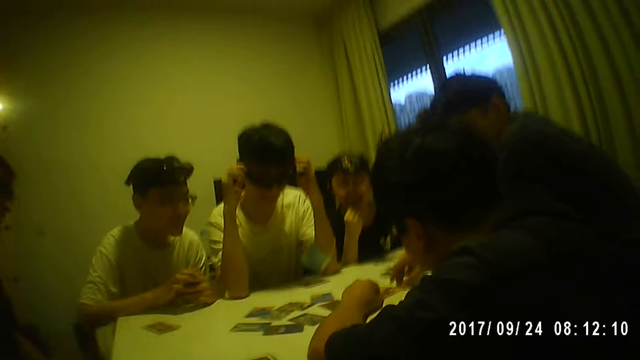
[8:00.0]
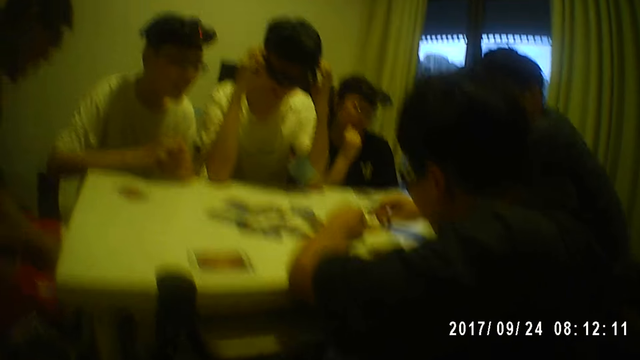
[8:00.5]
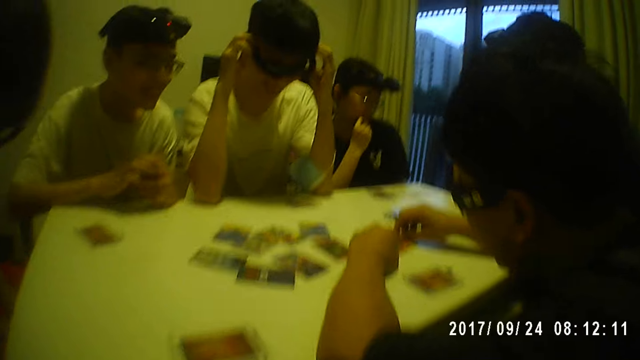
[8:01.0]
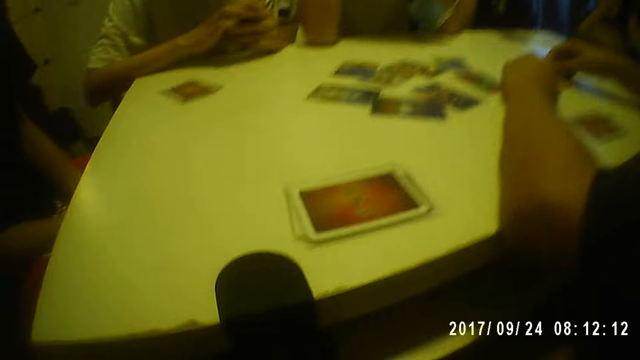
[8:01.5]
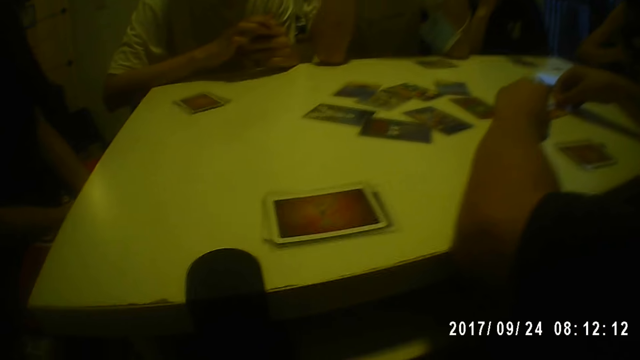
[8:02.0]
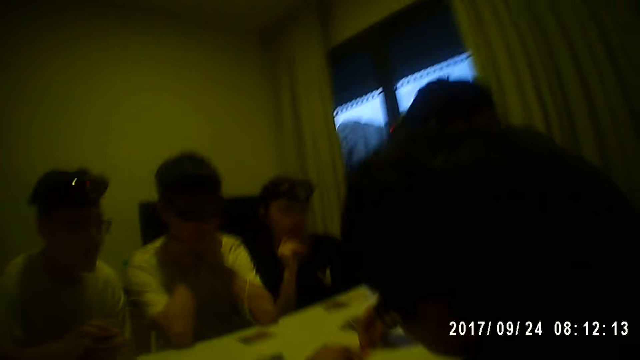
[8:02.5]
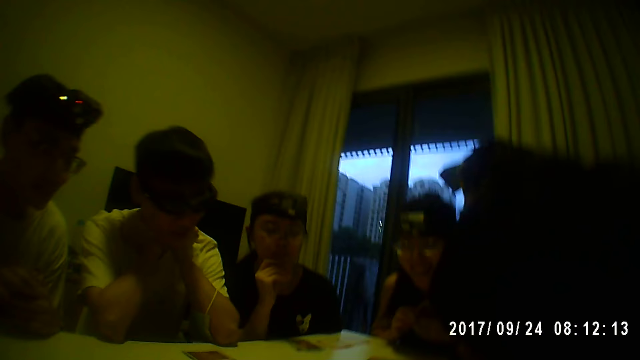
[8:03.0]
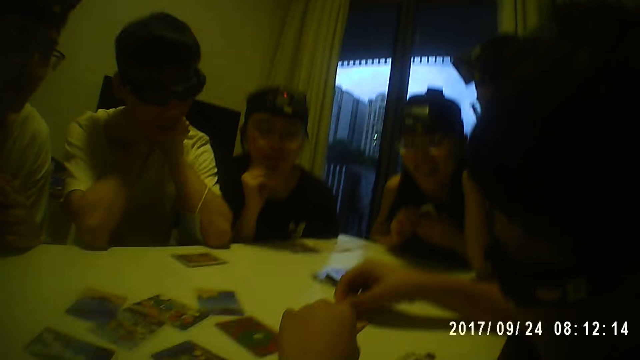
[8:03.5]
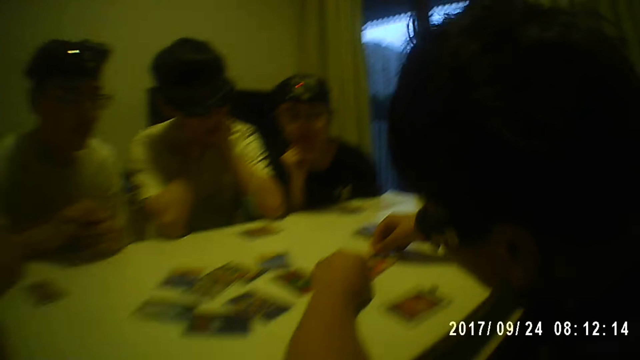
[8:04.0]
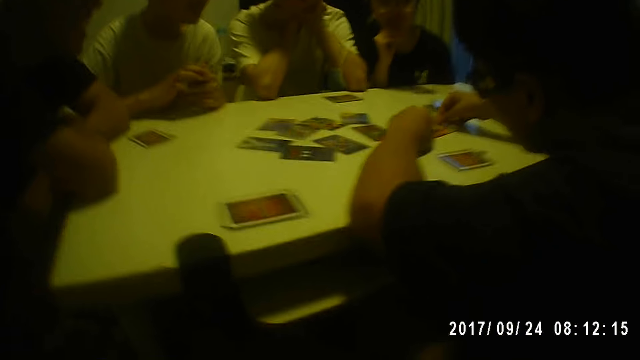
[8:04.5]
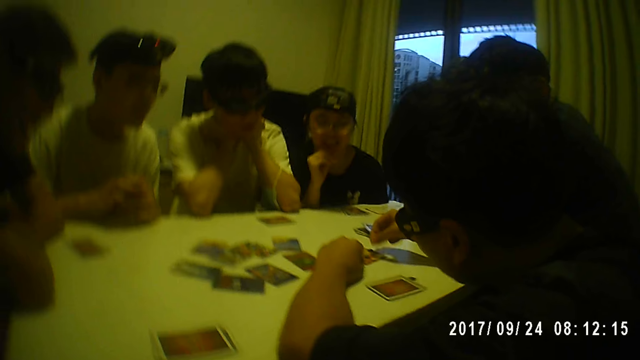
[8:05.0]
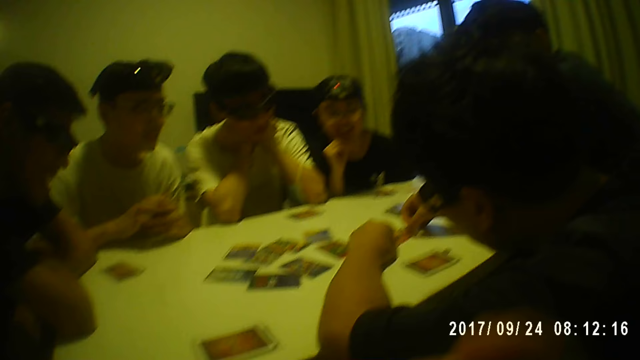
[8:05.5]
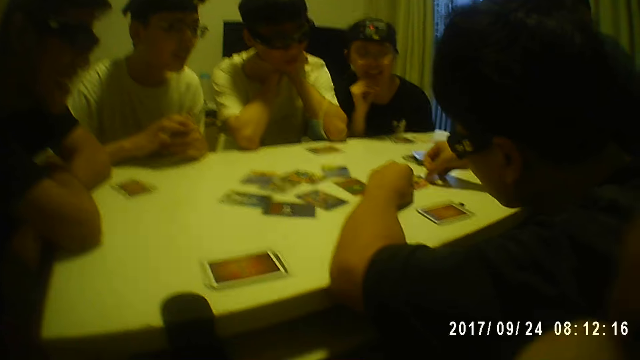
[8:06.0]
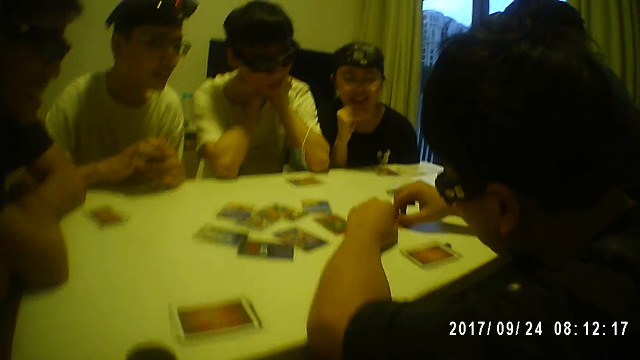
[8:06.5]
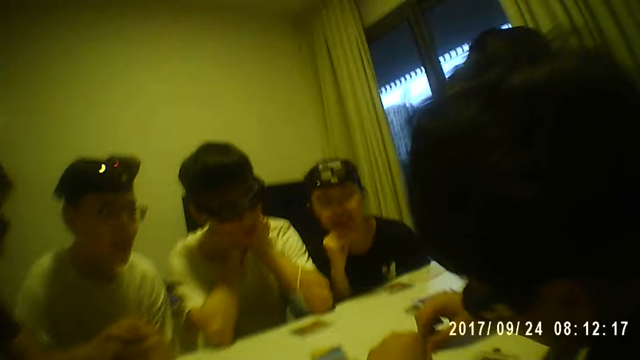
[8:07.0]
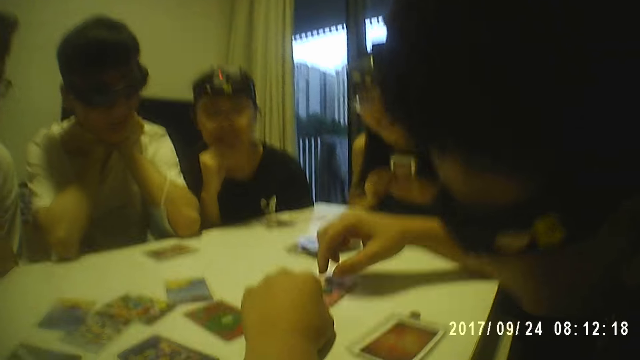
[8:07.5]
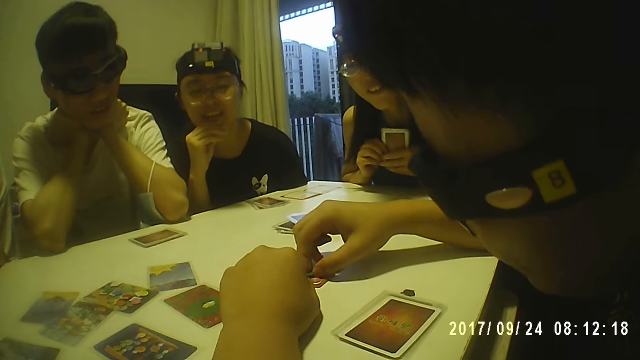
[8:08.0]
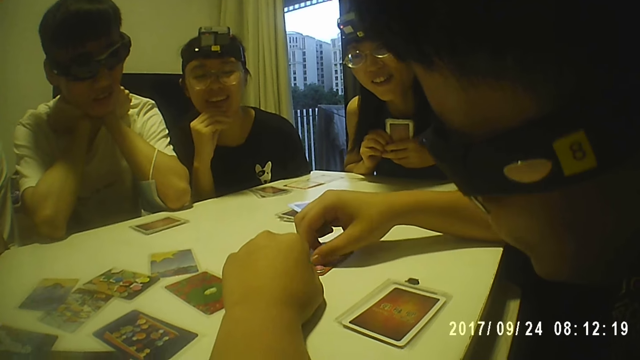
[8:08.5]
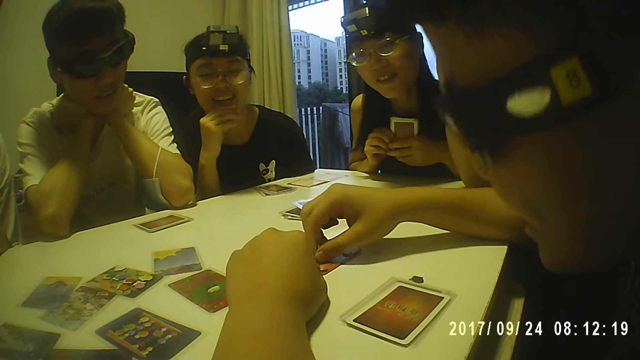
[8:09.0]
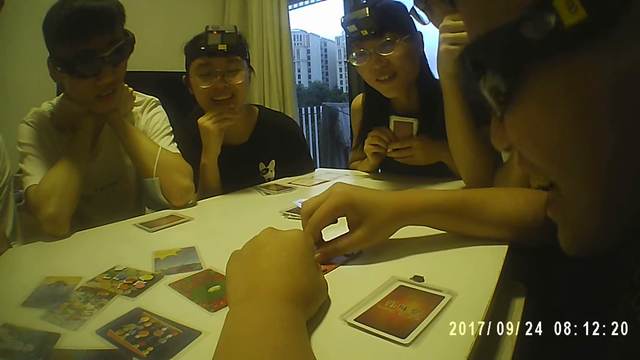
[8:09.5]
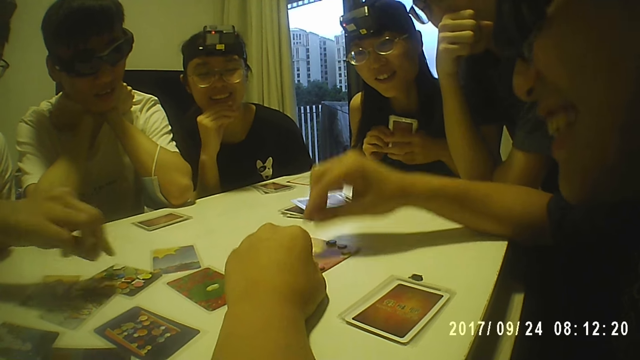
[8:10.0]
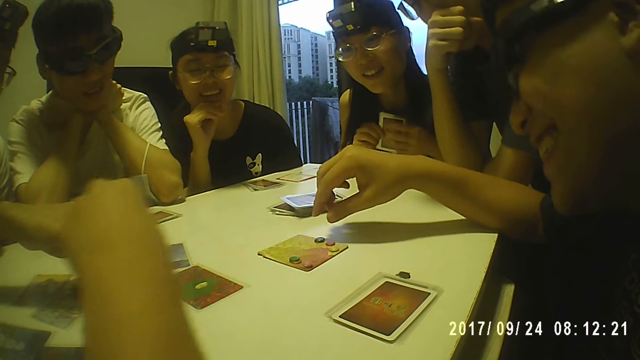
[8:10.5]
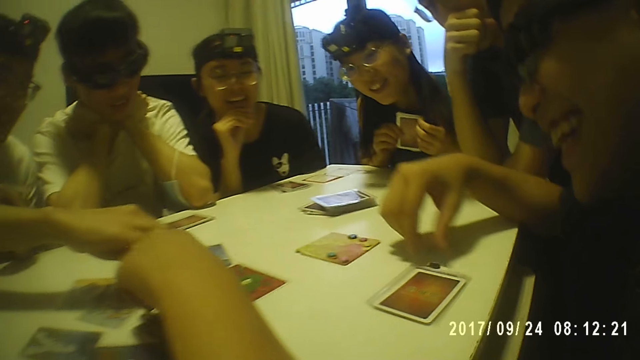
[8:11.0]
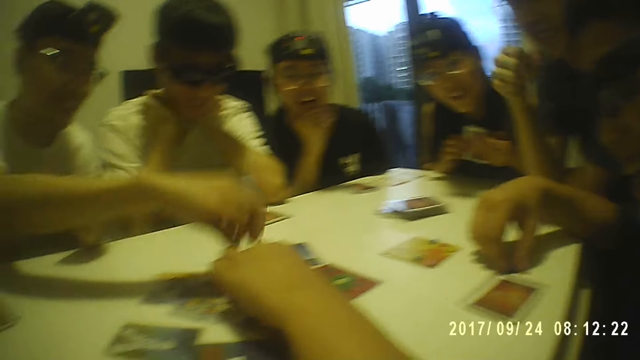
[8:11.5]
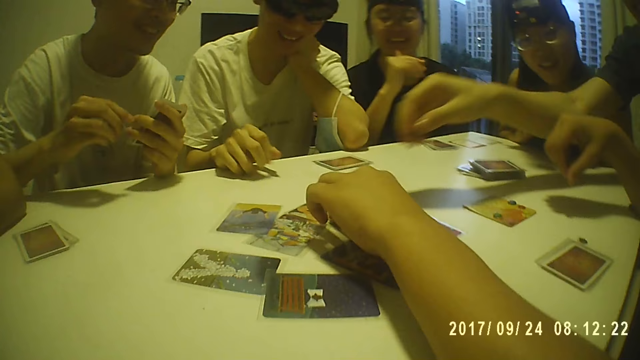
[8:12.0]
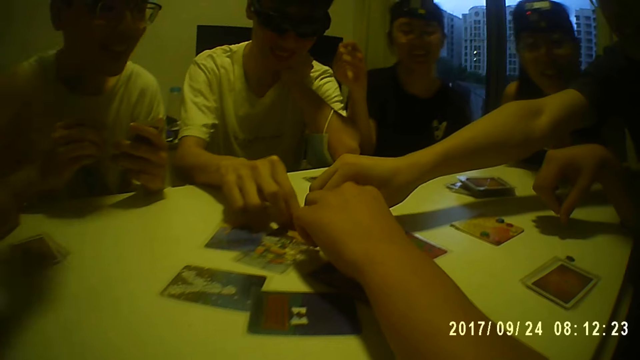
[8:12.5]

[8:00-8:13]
A man arranges the coin on the card on the table. The man holds the cards.

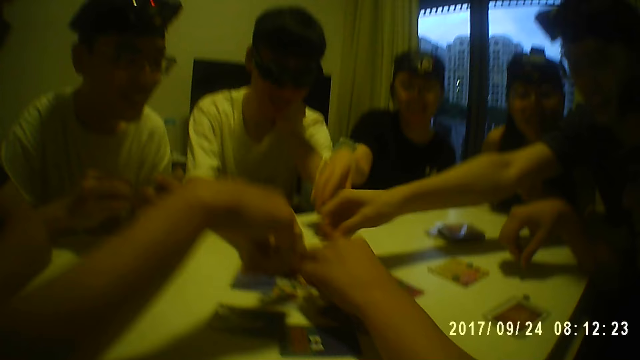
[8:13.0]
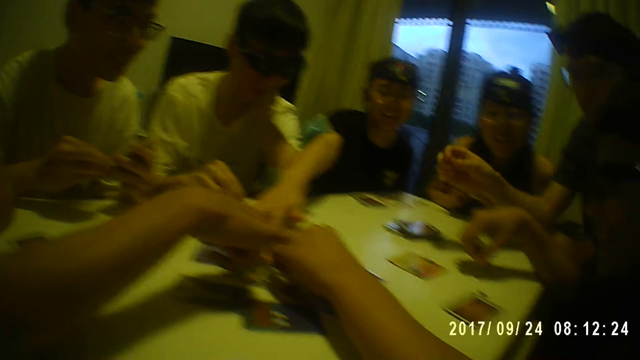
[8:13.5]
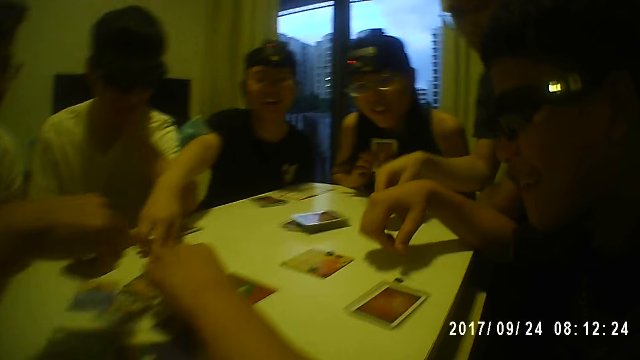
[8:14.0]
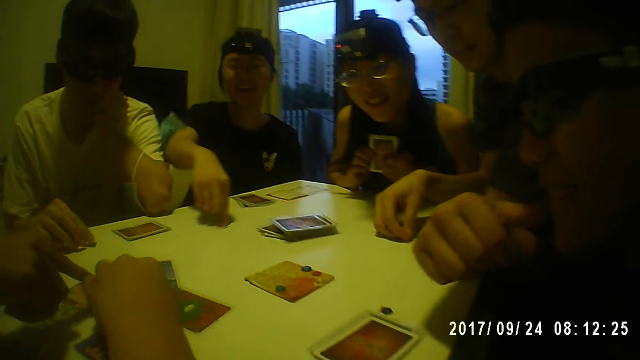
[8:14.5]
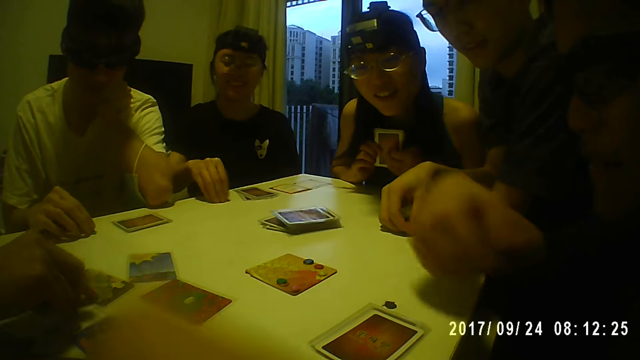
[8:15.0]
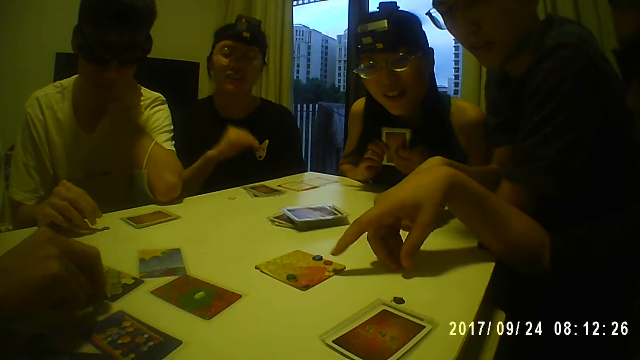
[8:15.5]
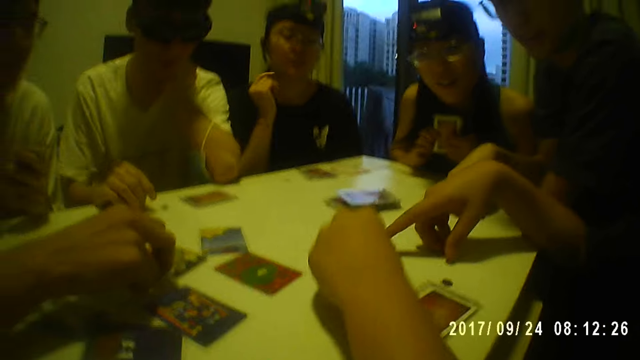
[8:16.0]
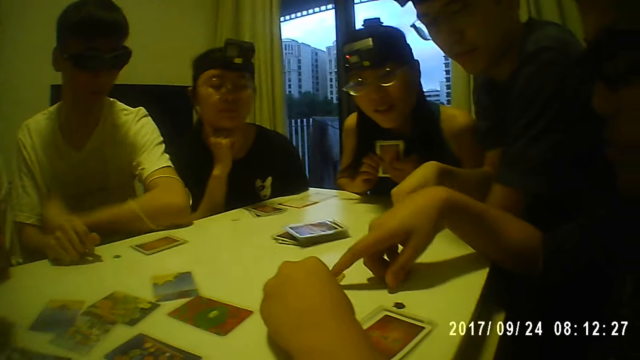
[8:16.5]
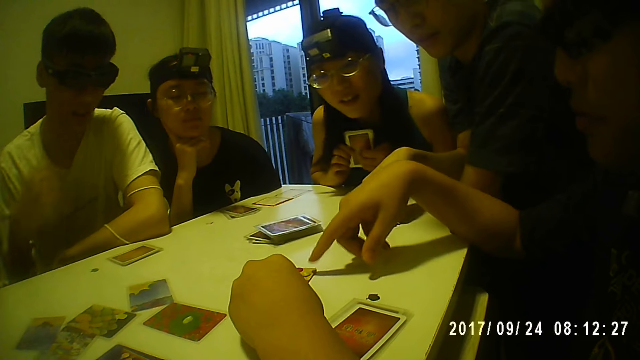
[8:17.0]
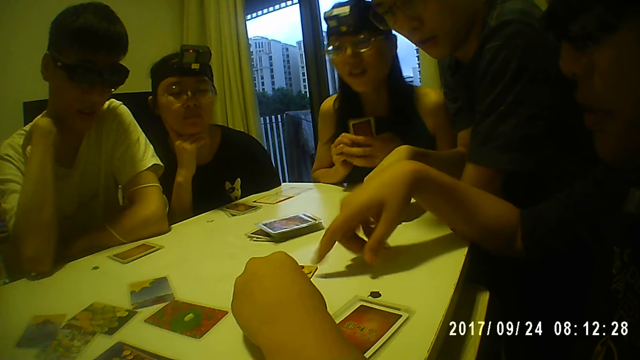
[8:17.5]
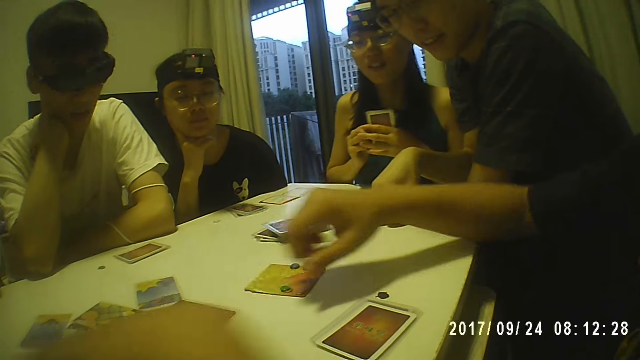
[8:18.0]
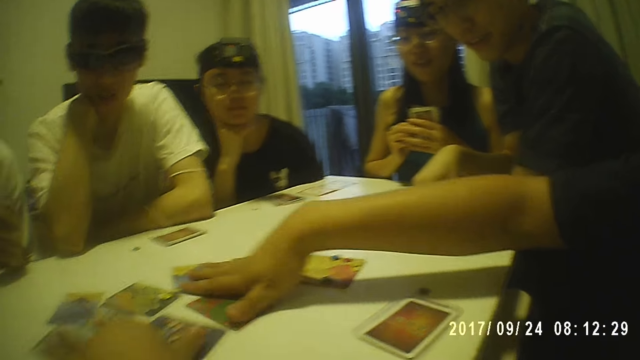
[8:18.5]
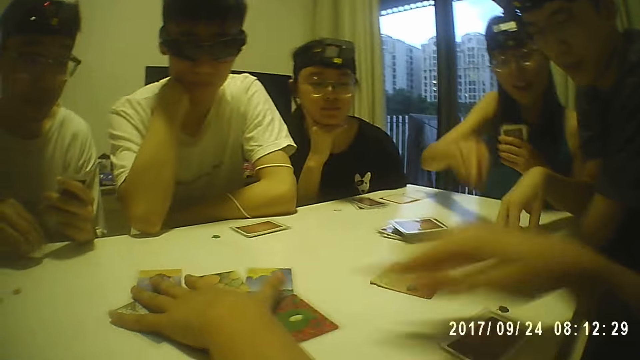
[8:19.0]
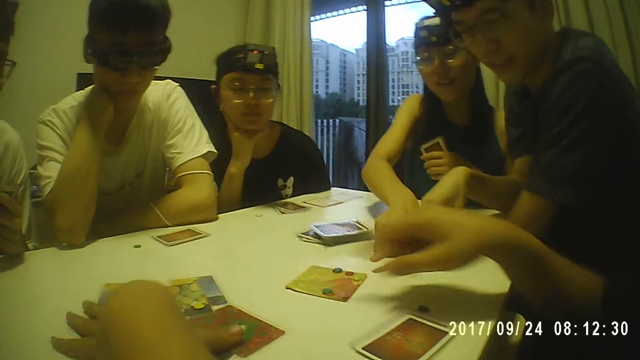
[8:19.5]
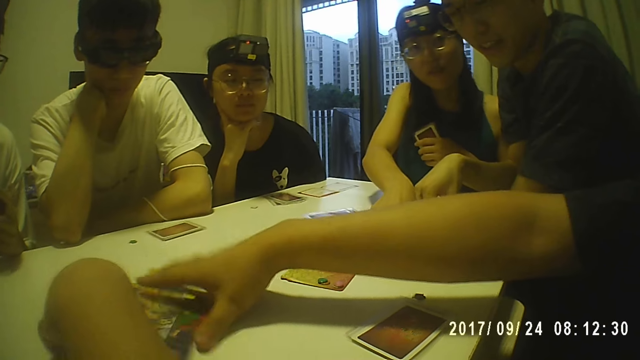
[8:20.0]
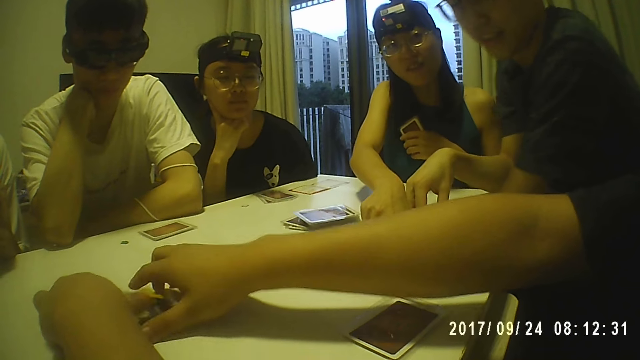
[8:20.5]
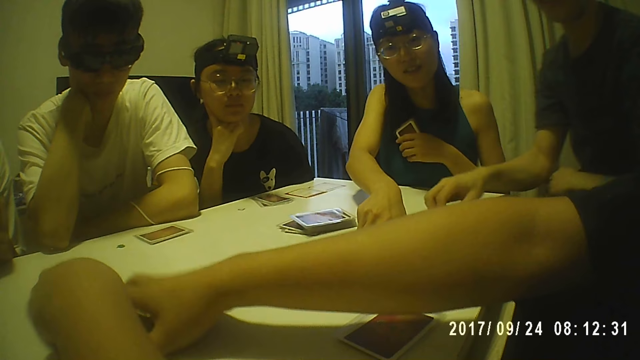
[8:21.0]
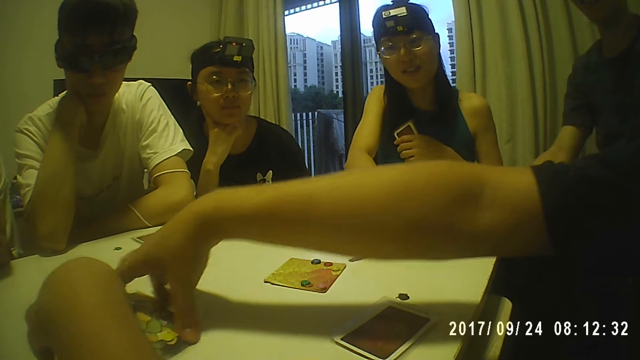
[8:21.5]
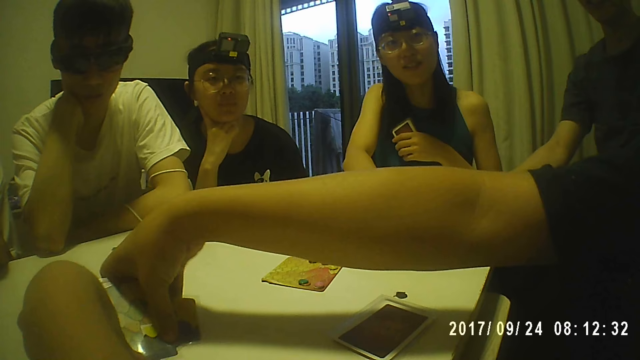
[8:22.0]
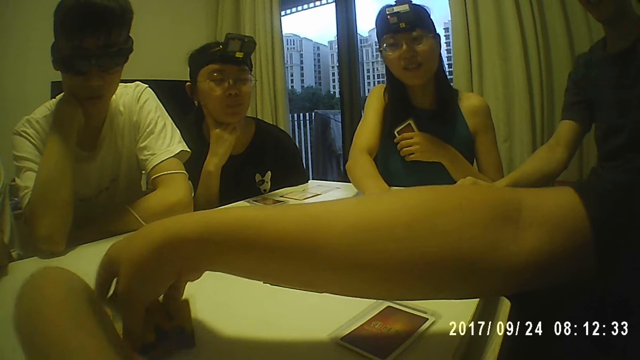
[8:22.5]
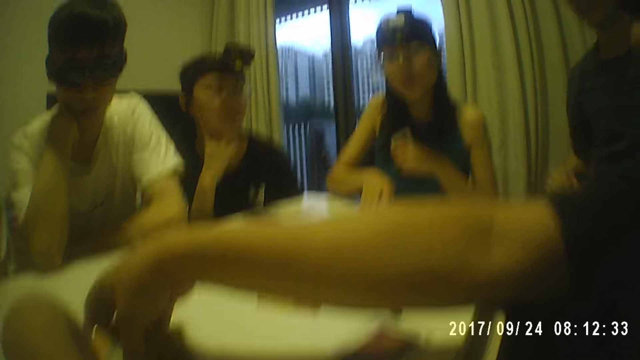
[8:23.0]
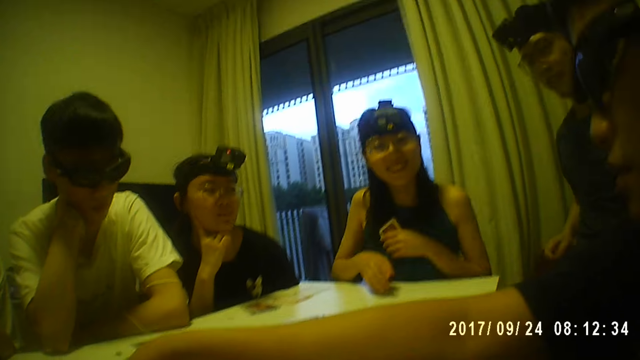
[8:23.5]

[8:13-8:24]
A person holds the cards with both hands. A man packs the card together. Another person holds the cards.
